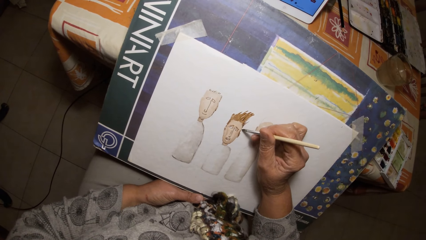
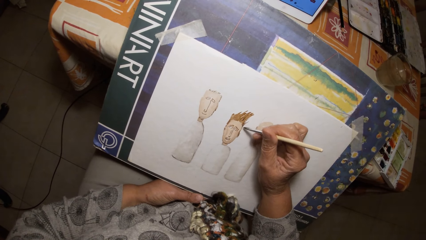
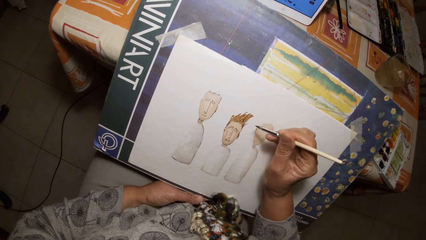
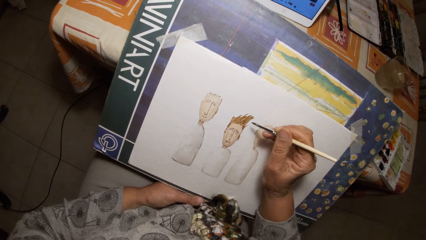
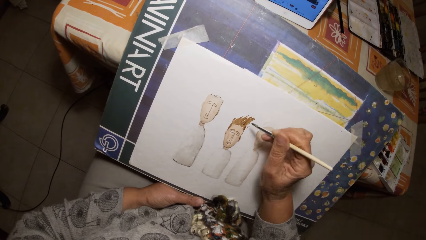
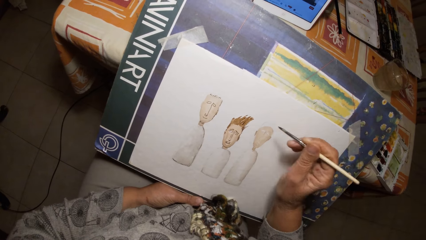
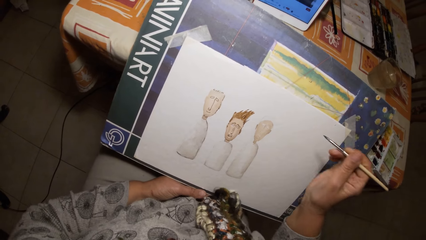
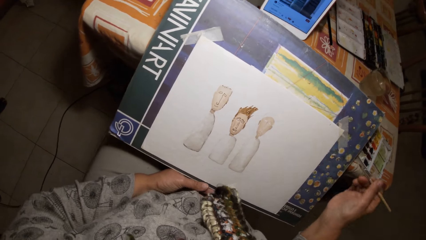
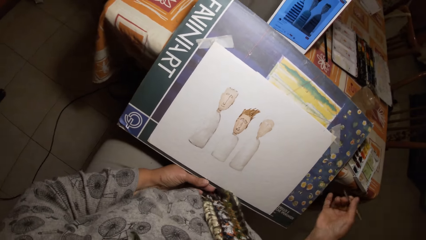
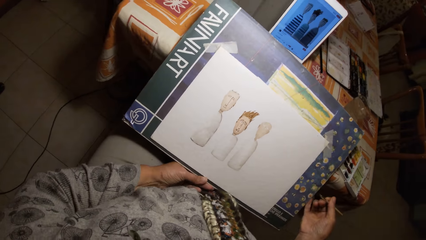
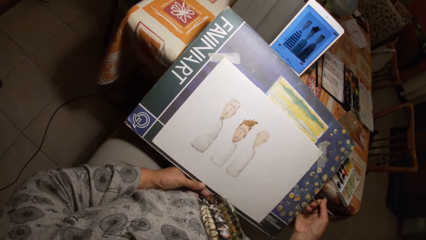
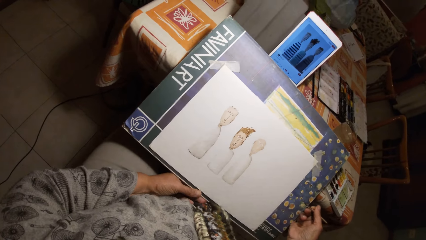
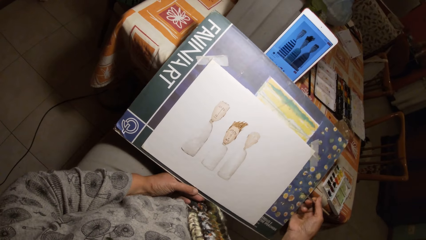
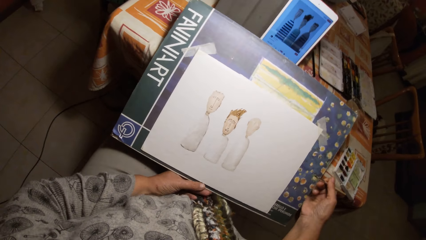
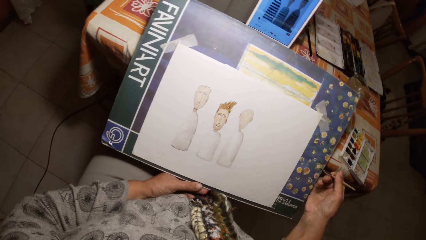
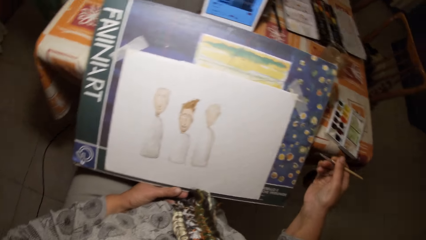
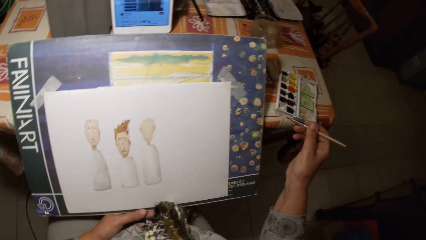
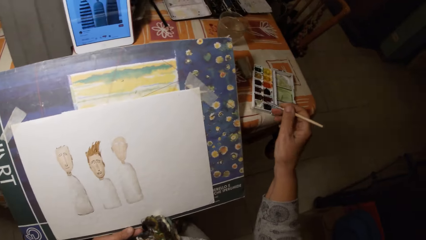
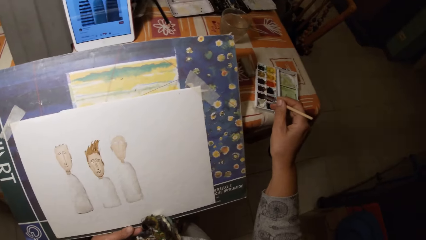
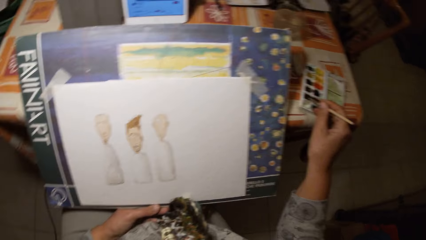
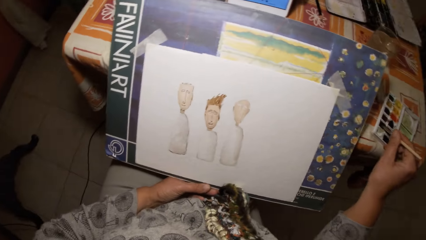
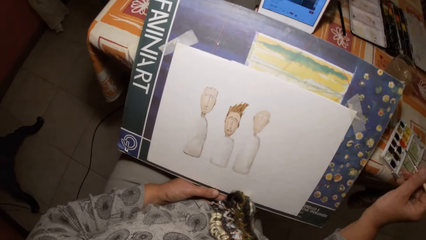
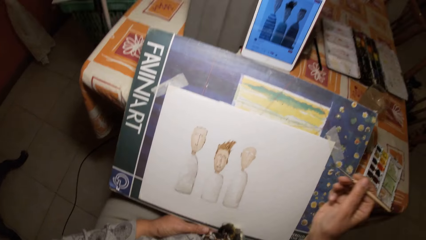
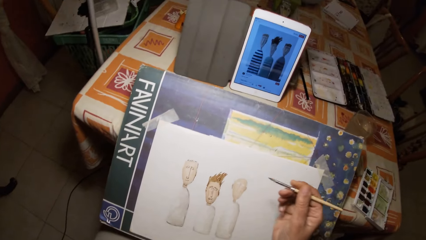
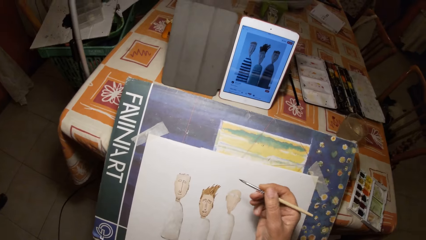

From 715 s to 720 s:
The camera wearer adjusts the drawing board with his hands. He moves the book. He dips the paint brush in his right hand in the paint palette on the table.

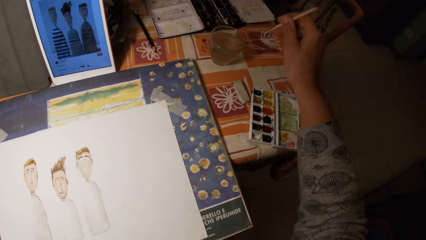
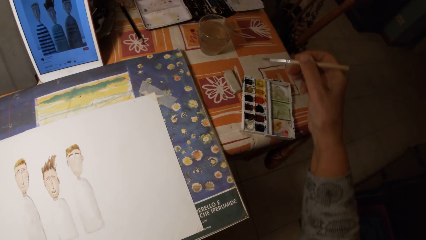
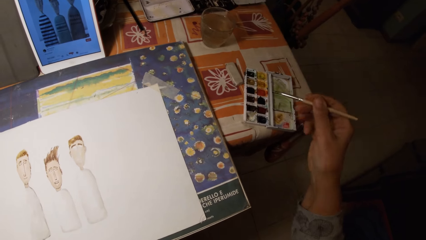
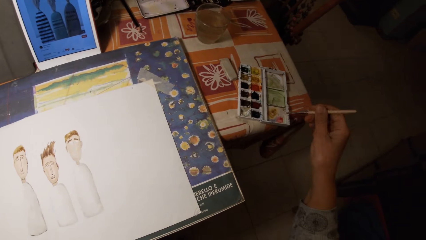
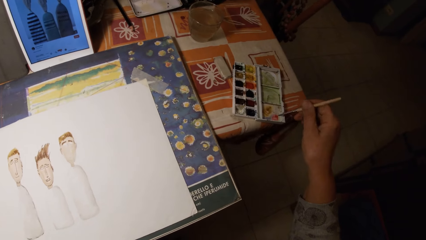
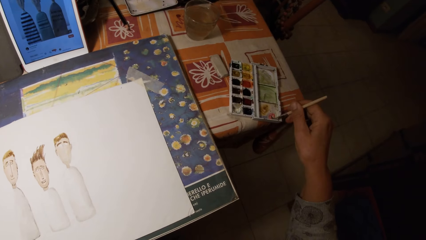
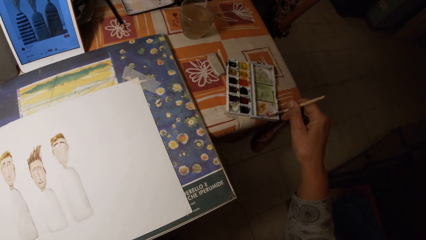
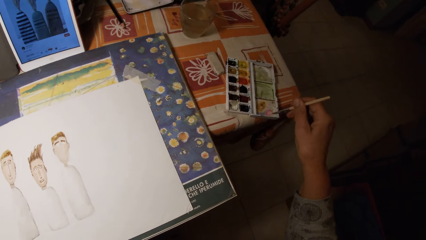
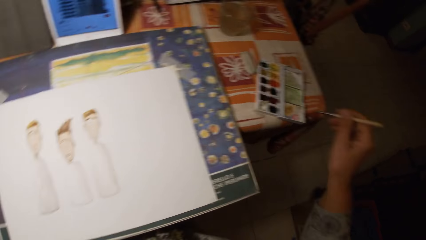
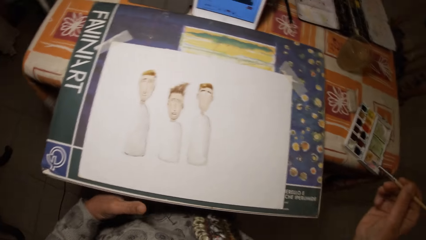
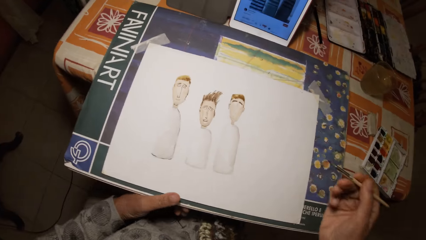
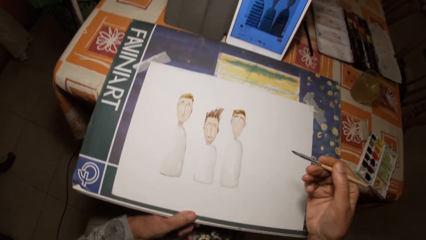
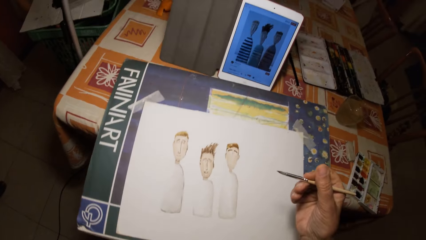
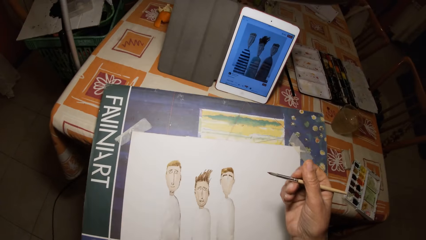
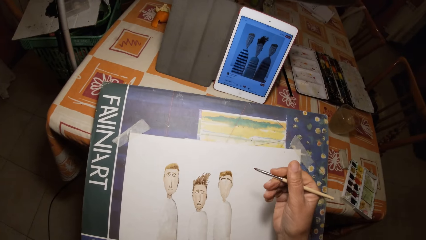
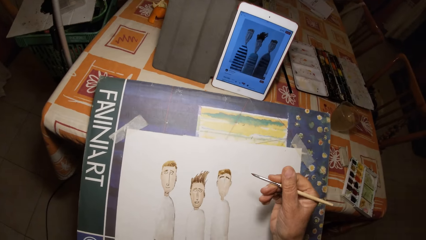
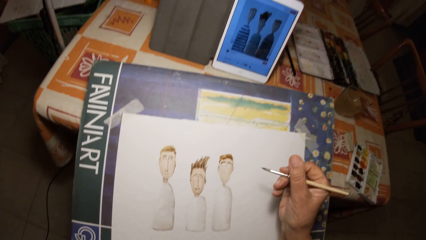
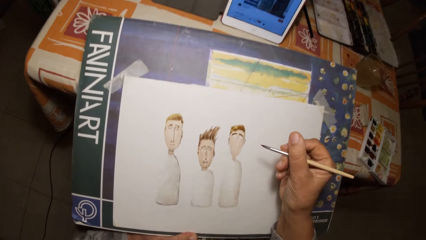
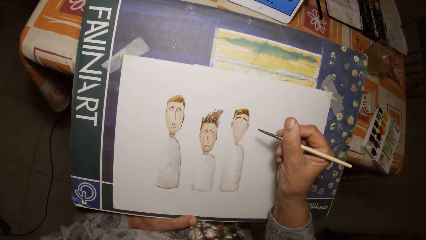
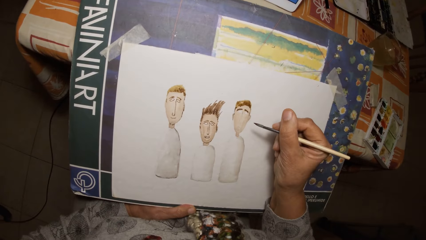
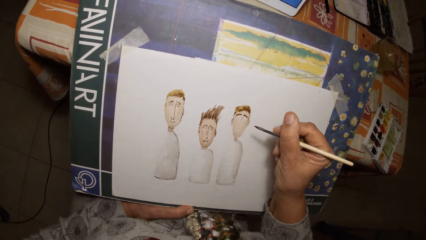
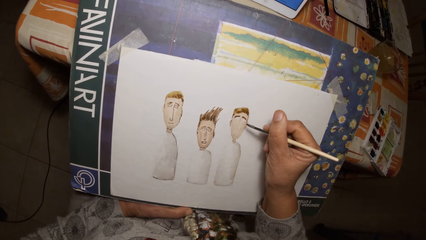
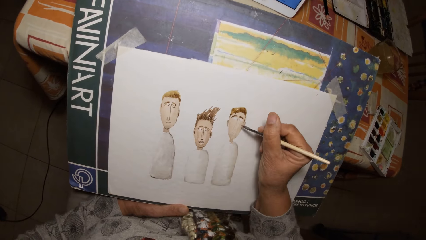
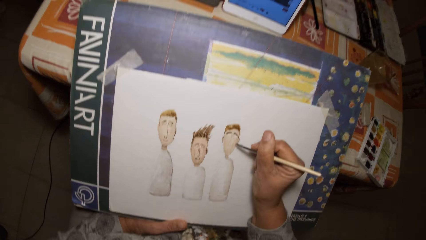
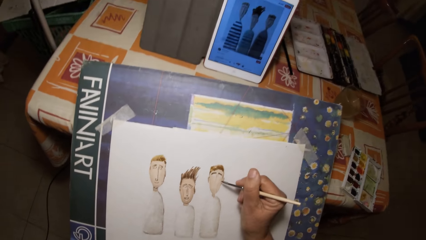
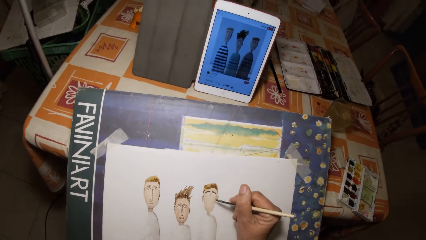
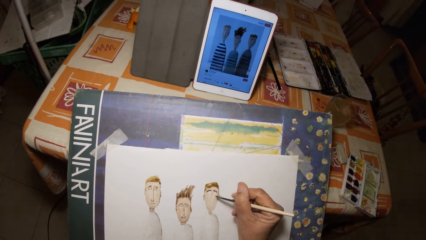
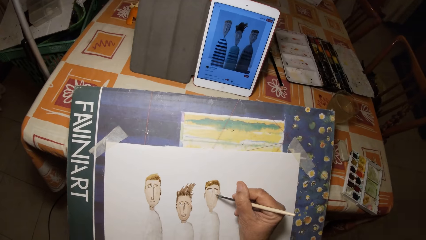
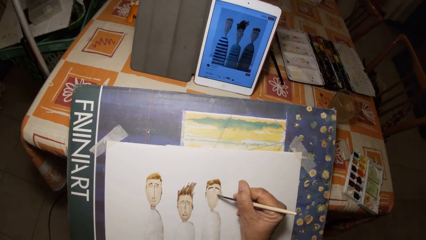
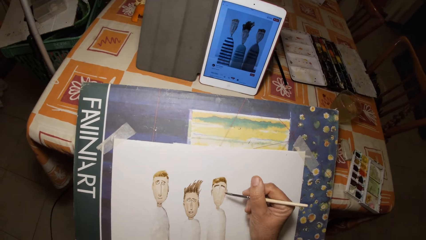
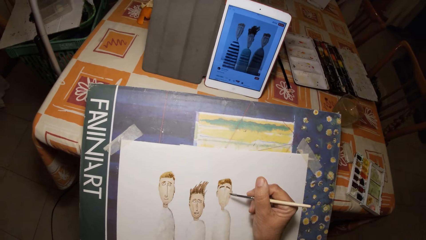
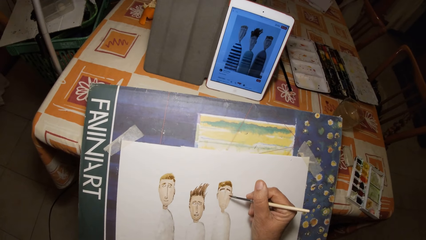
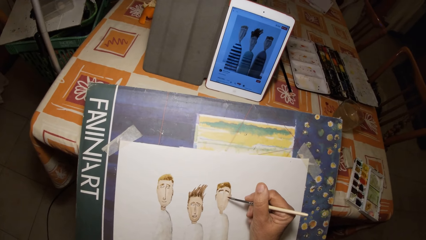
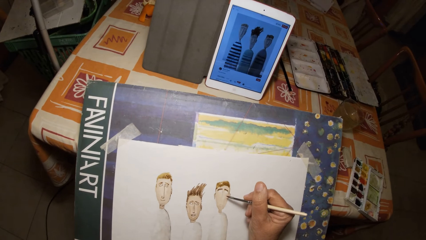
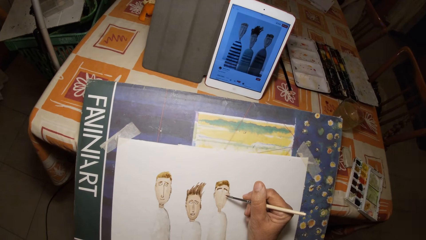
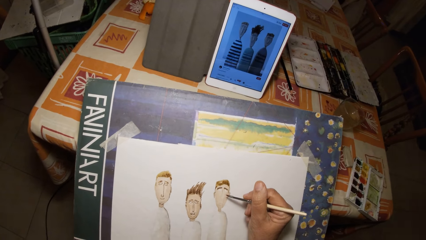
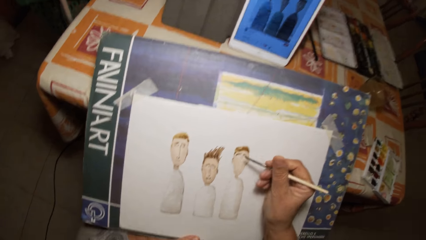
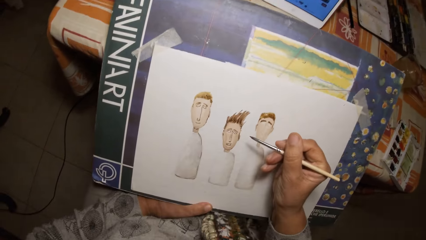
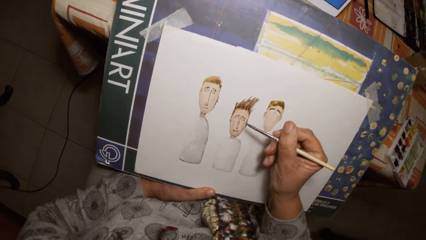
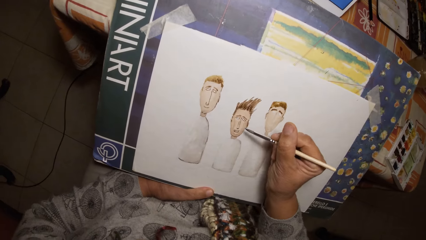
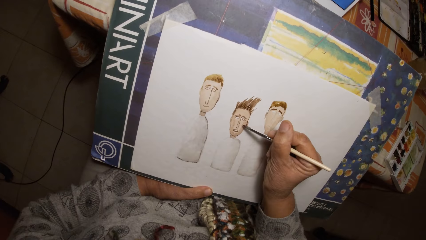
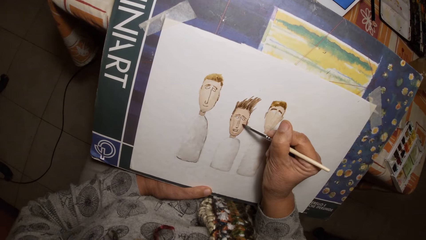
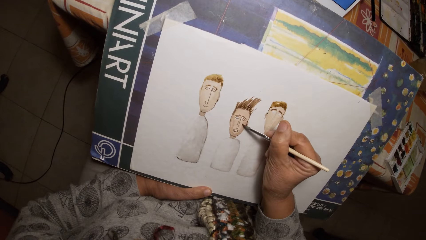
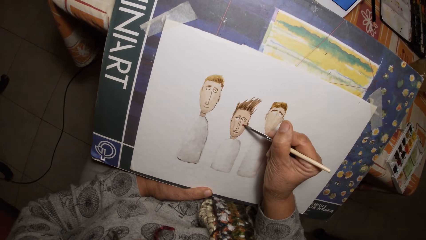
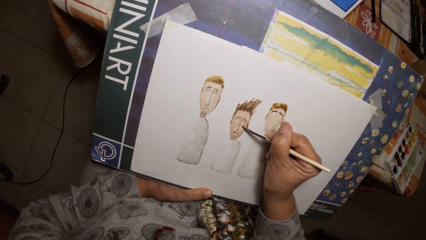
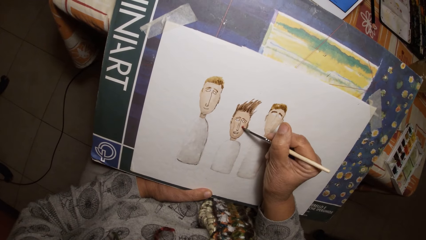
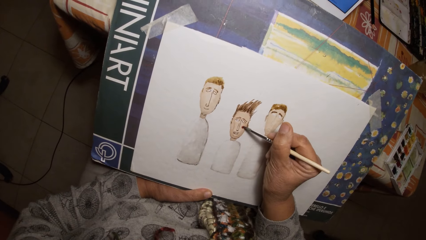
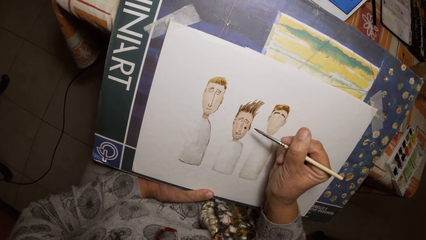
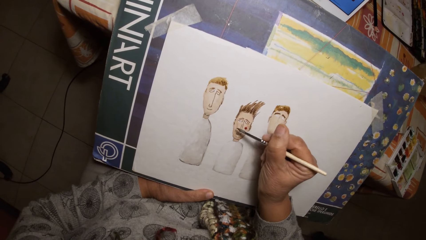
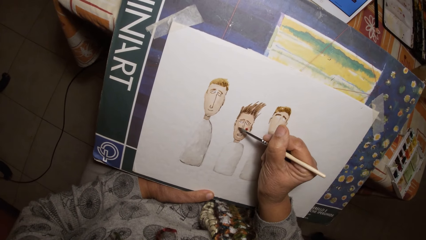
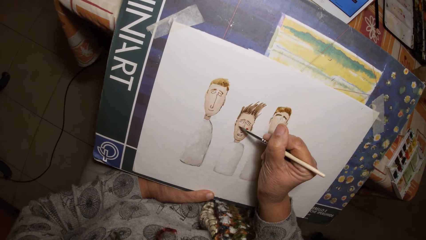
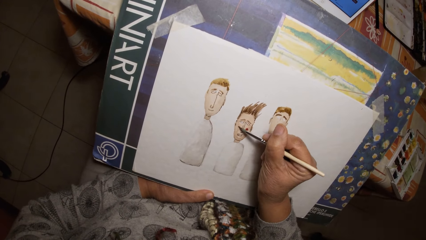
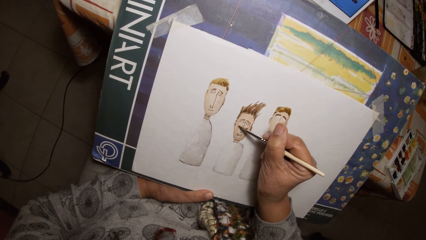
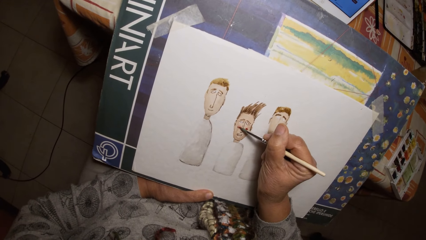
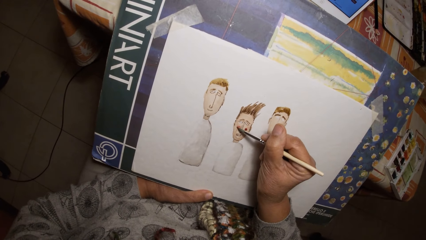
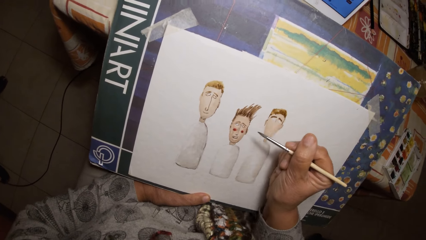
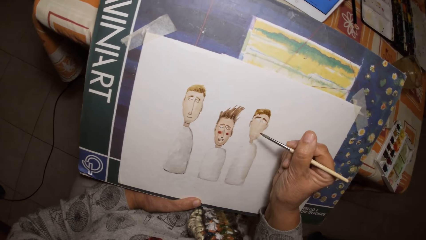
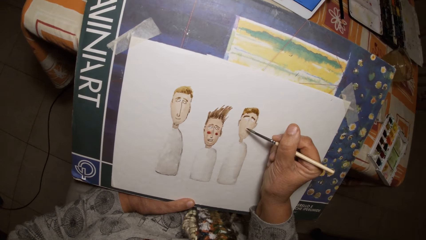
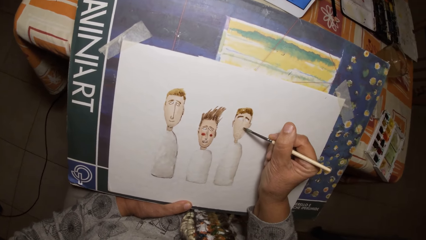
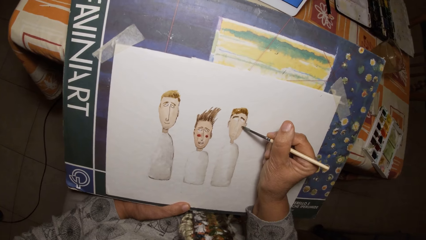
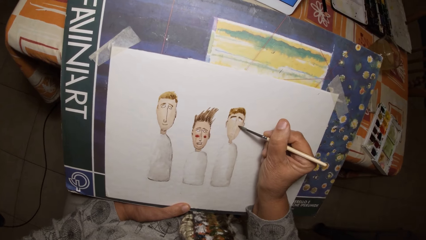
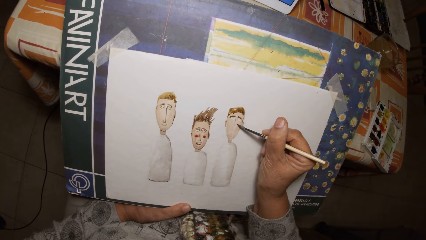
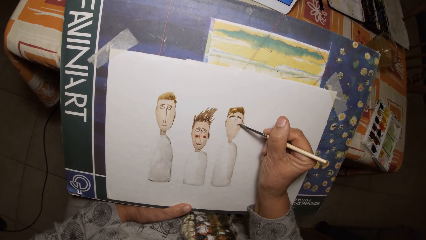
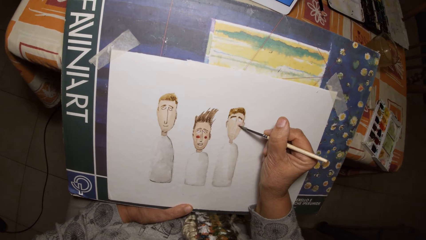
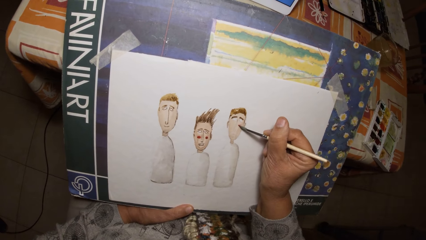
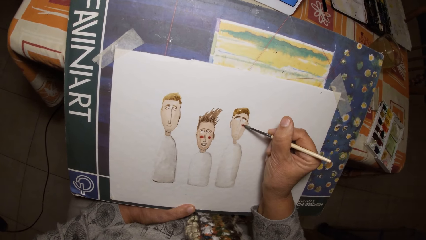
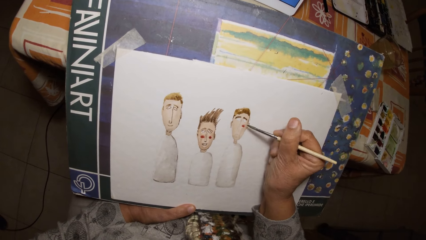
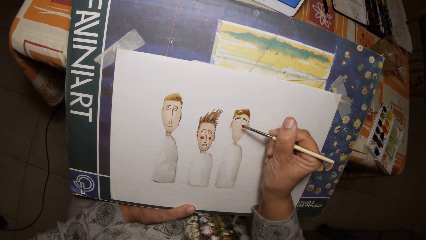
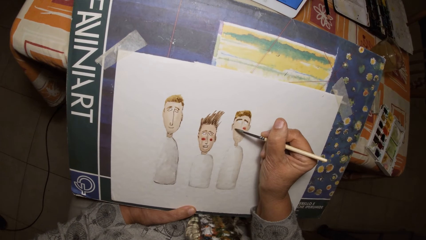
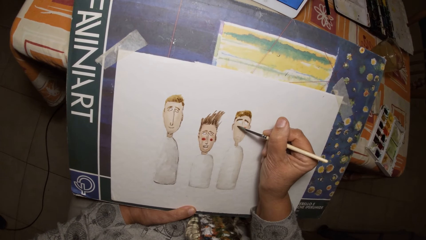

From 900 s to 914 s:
The camera wearer paints the paint palette cover with the paint brush in his right hand. He draws on the paper with the painting brush in his right hand.
